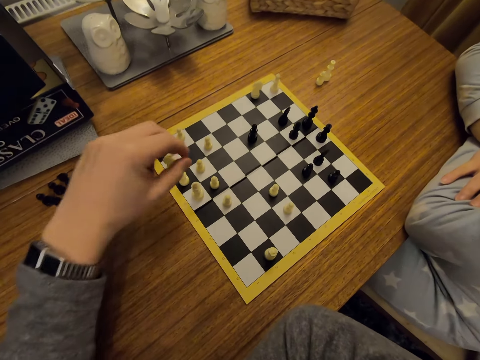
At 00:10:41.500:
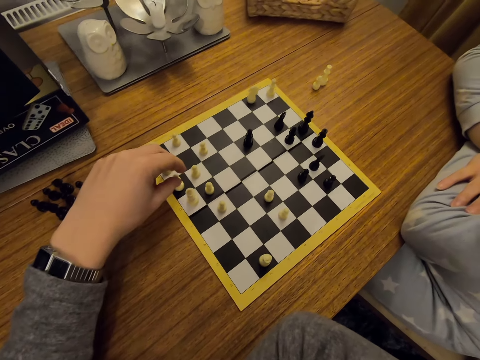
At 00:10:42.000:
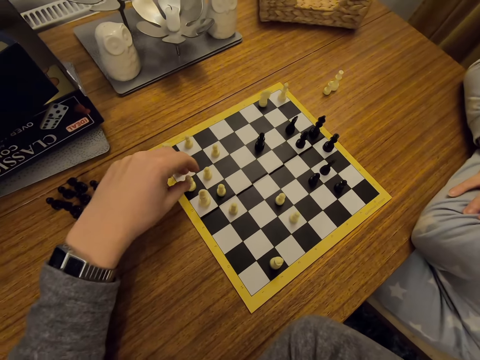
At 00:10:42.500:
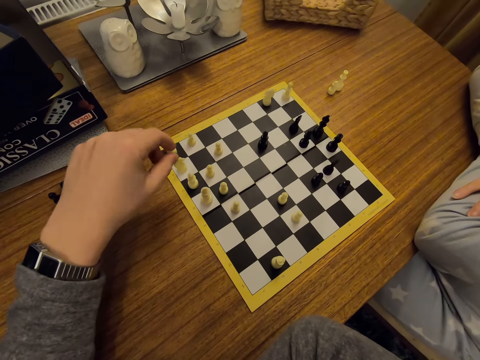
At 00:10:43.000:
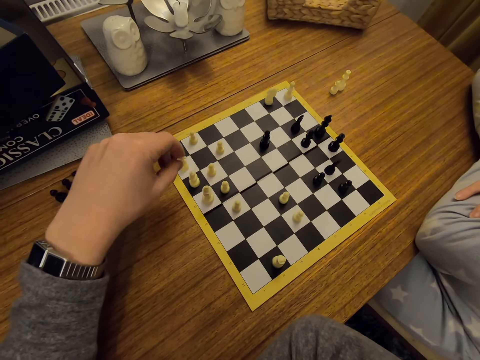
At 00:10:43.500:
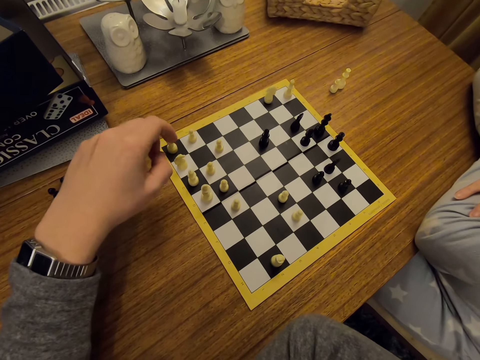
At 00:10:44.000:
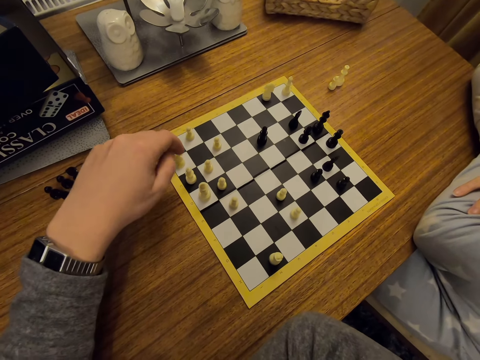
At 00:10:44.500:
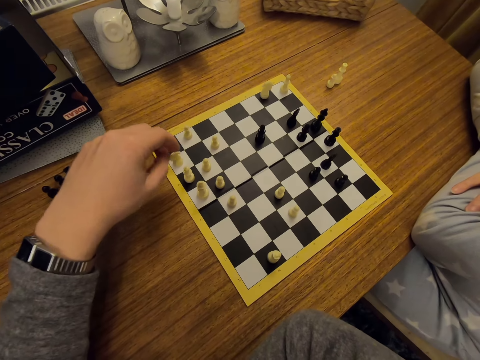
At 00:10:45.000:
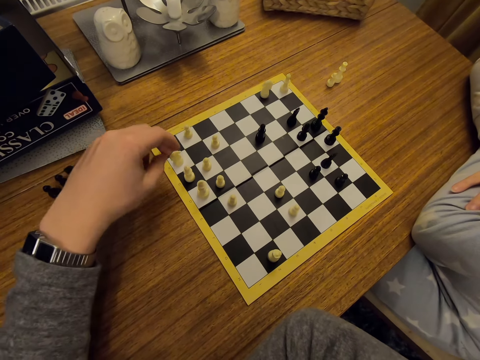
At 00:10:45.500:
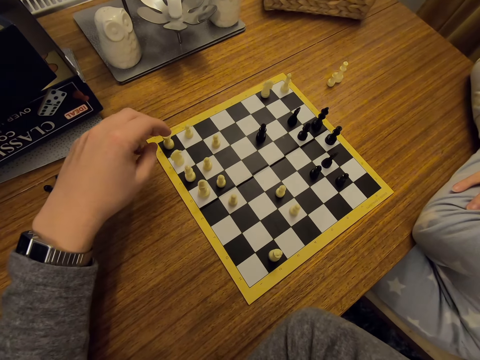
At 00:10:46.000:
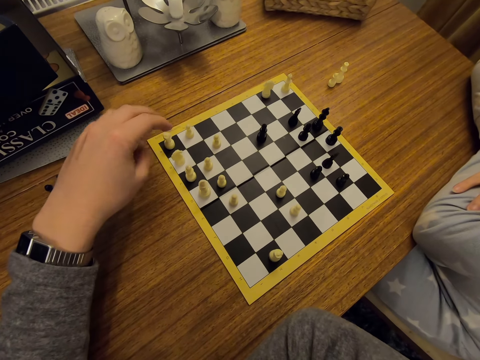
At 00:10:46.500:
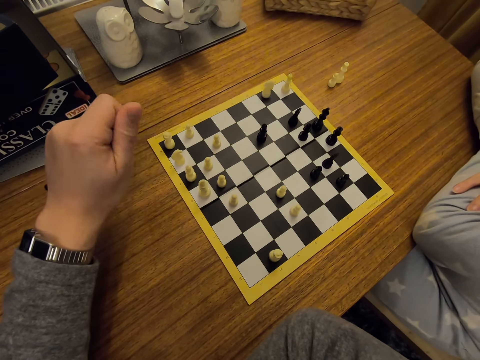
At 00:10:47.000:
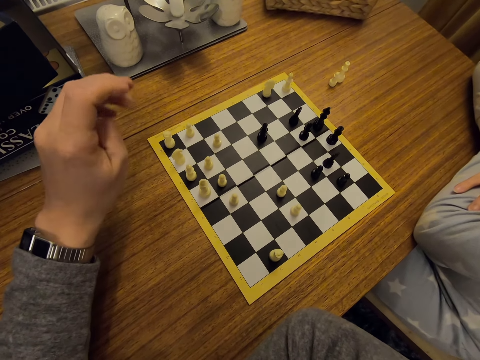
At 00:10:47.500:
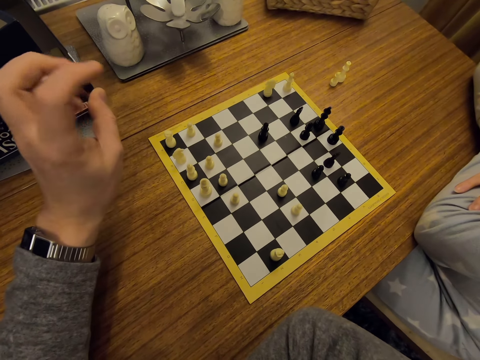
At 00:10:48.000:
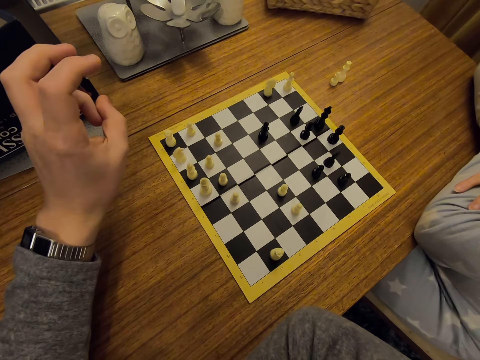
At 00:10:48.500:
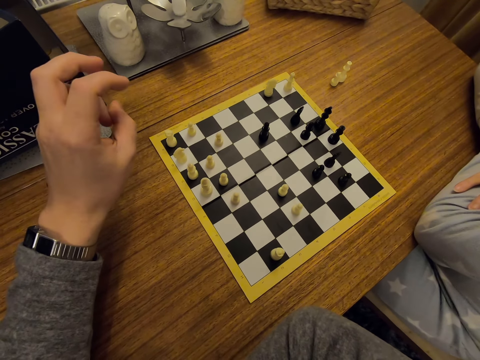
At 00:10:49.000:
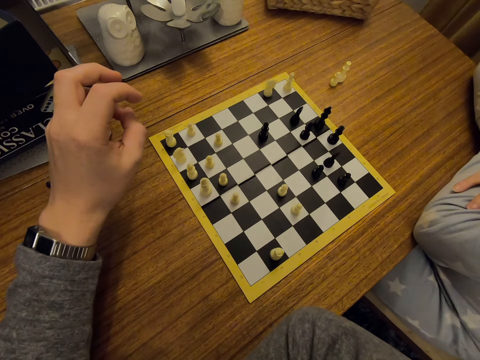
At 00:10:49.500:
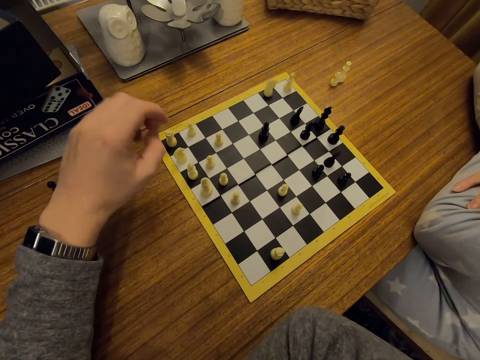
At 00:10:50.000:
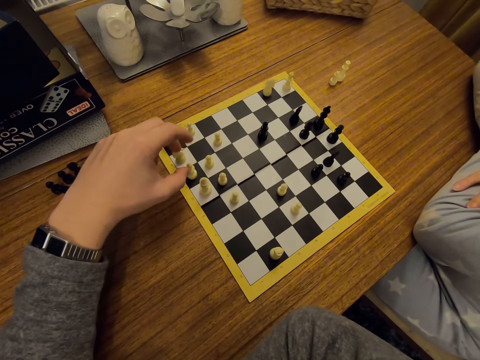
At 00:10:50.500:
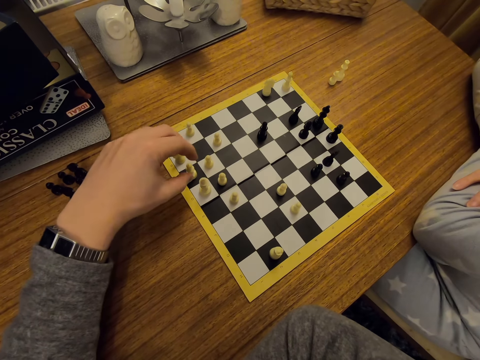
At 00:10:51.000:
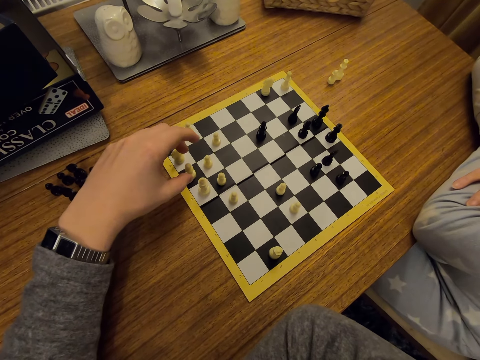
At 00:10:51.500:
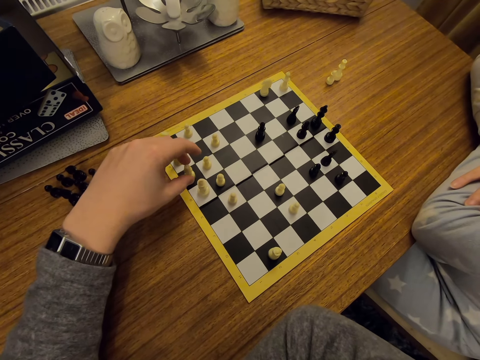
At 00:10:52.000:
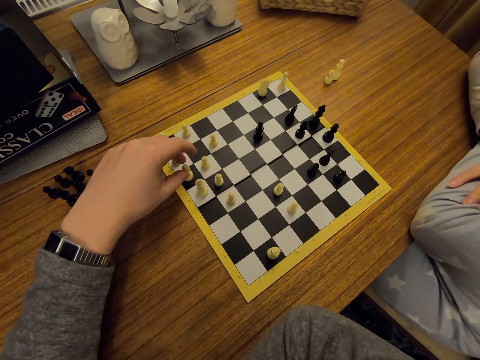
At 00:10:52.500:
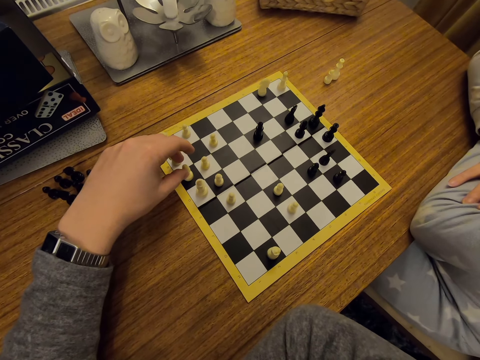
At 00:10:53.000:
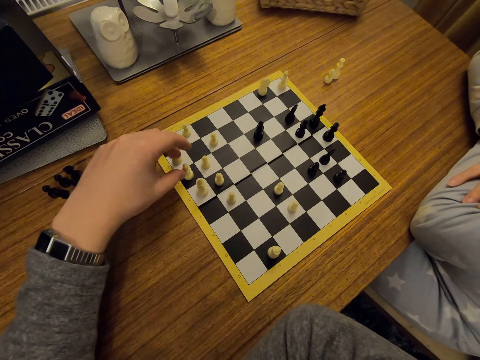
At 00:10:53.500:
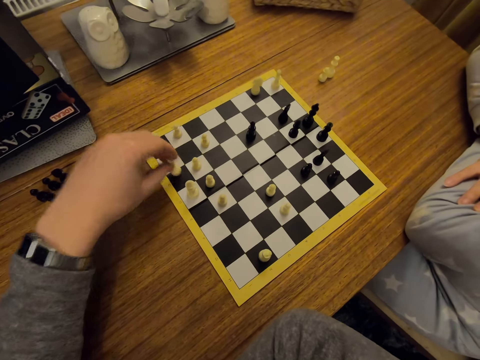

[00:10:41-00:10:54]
The camera wearer touches a chess piece on the board. They straighten fingers on the left hand. They move the chess piece on the board.

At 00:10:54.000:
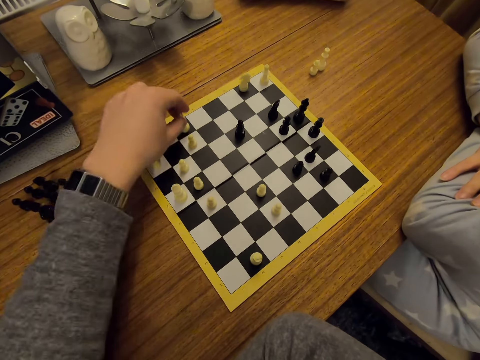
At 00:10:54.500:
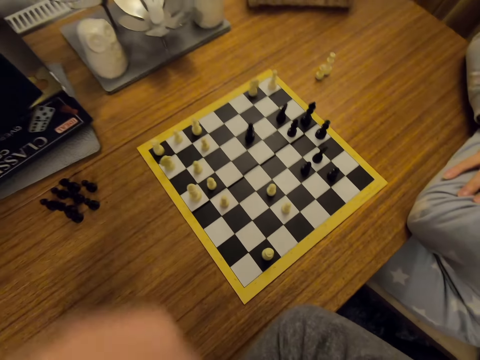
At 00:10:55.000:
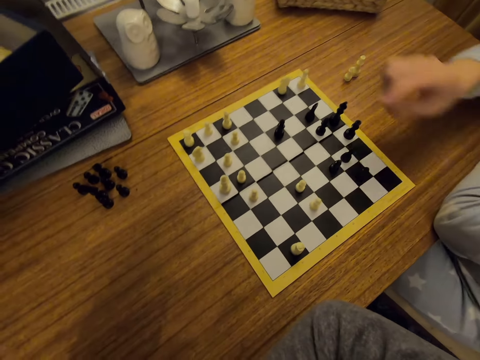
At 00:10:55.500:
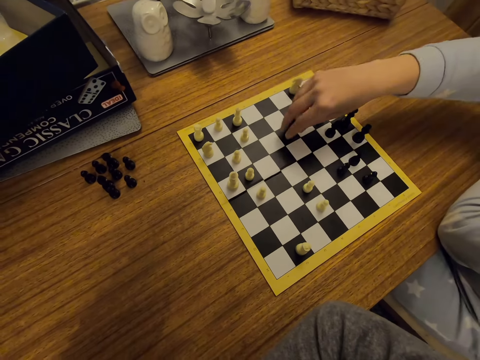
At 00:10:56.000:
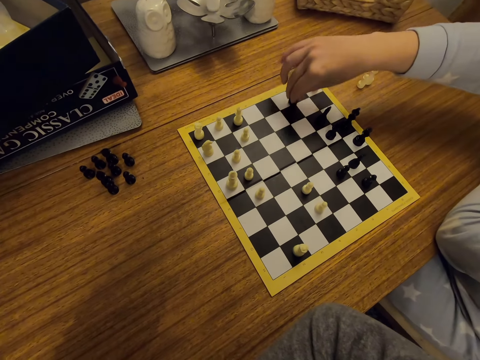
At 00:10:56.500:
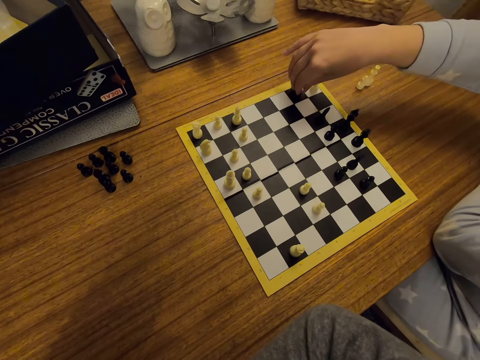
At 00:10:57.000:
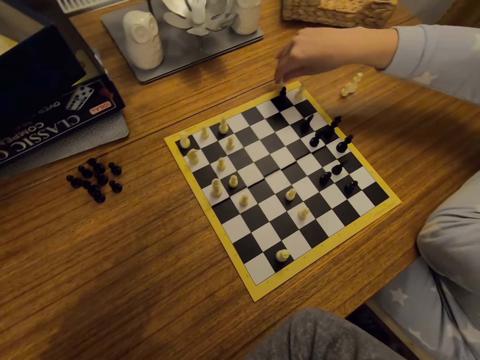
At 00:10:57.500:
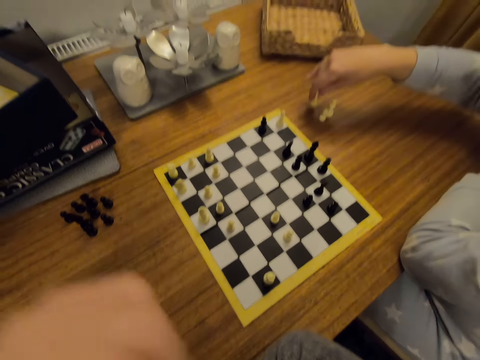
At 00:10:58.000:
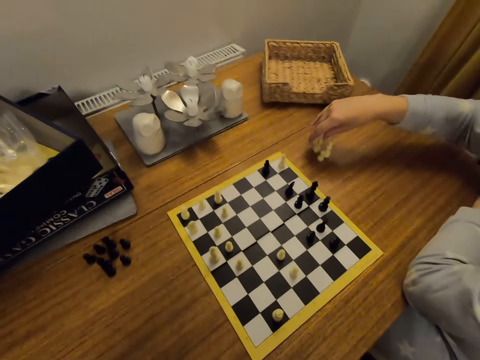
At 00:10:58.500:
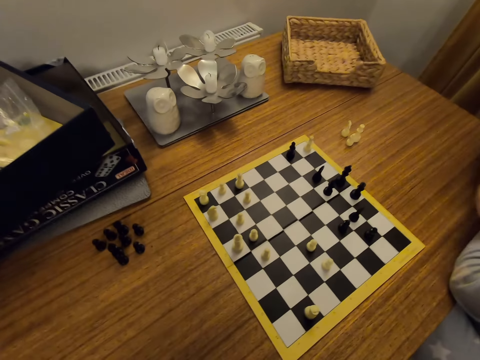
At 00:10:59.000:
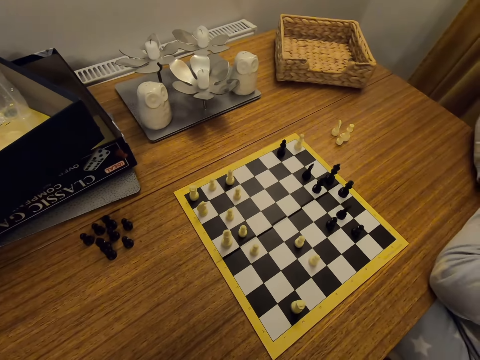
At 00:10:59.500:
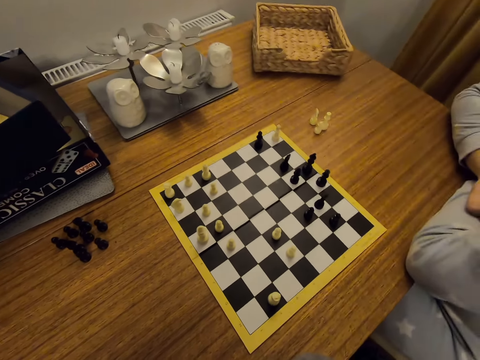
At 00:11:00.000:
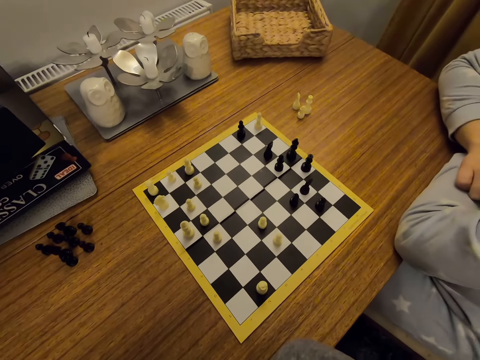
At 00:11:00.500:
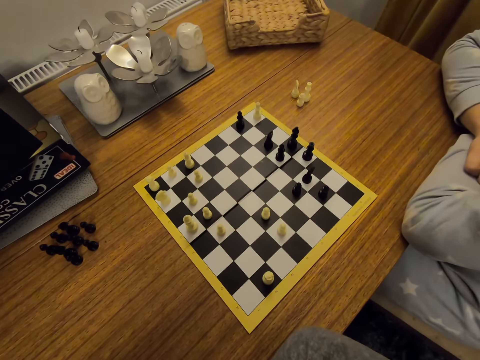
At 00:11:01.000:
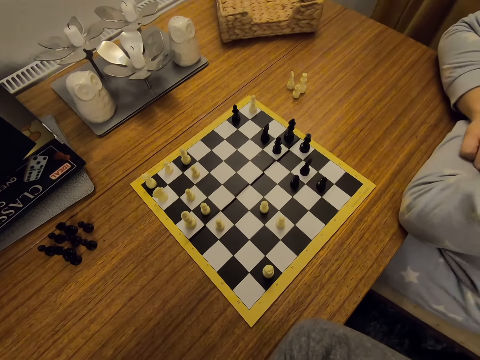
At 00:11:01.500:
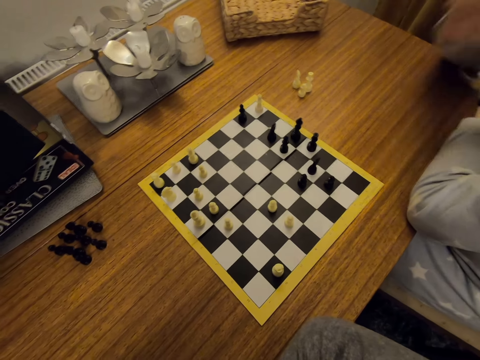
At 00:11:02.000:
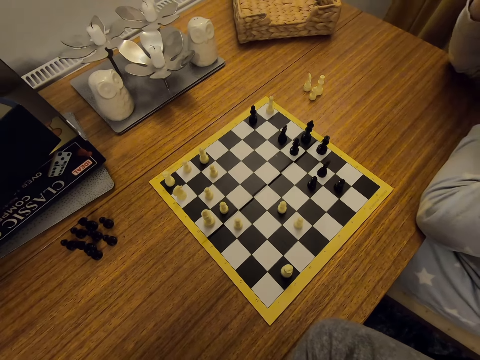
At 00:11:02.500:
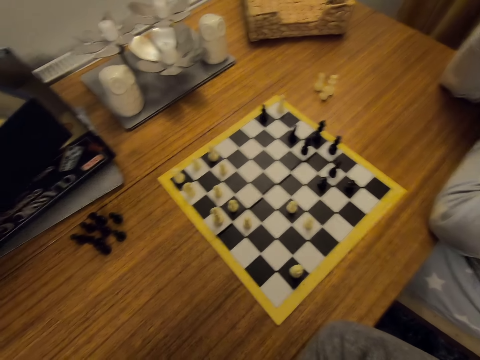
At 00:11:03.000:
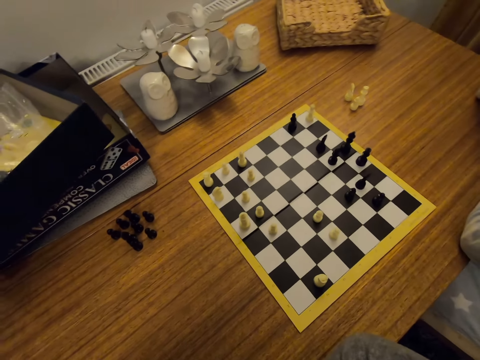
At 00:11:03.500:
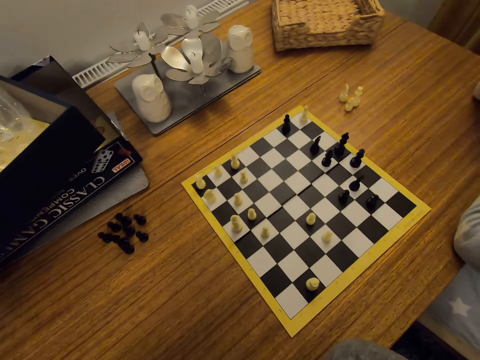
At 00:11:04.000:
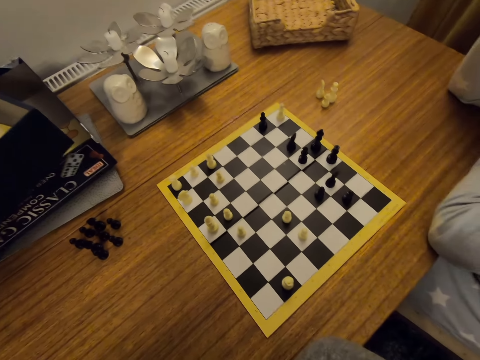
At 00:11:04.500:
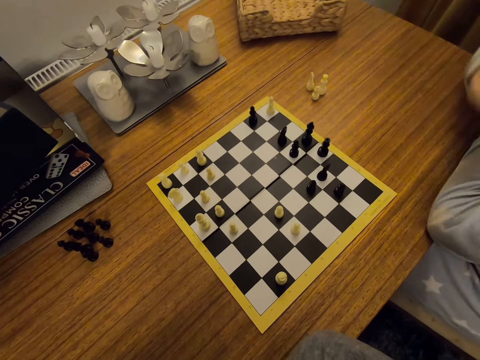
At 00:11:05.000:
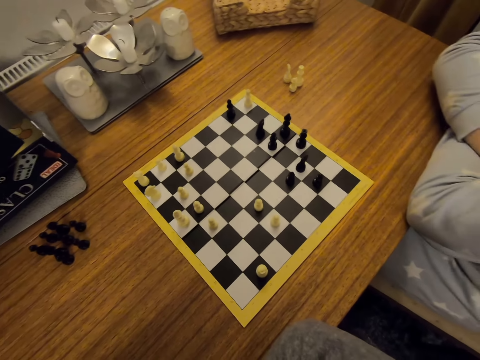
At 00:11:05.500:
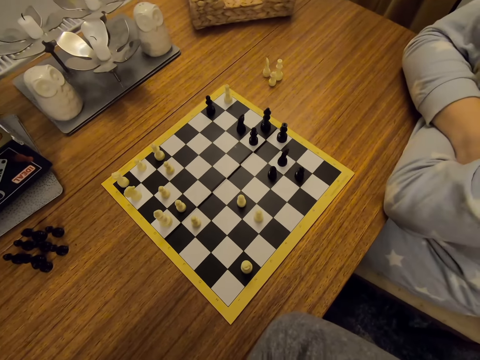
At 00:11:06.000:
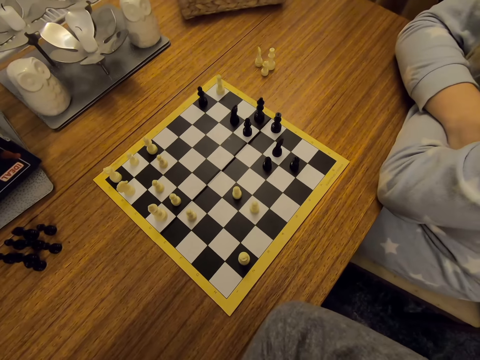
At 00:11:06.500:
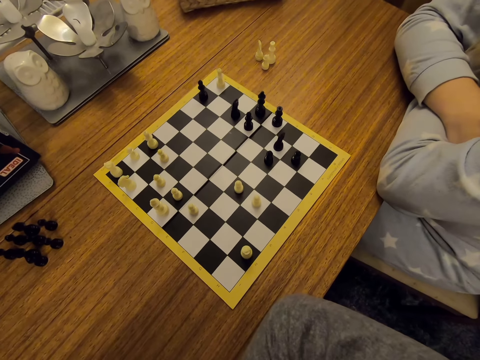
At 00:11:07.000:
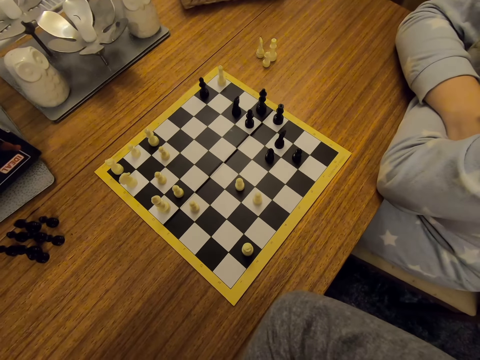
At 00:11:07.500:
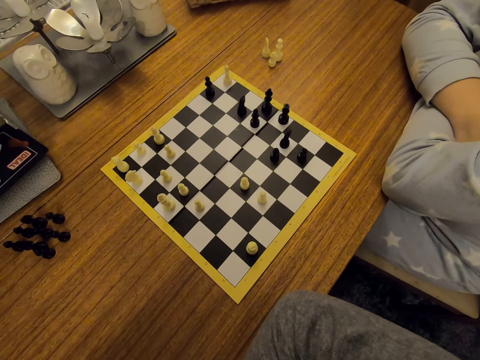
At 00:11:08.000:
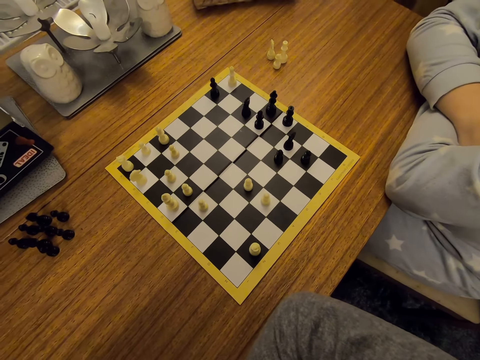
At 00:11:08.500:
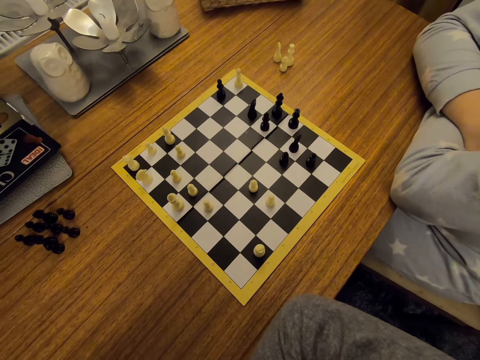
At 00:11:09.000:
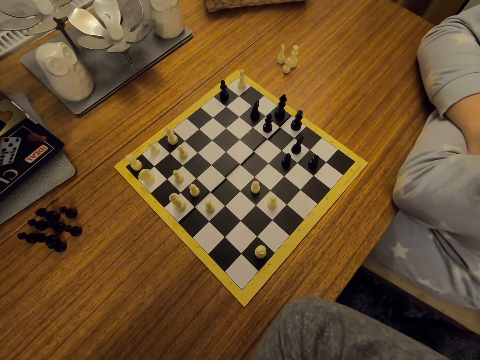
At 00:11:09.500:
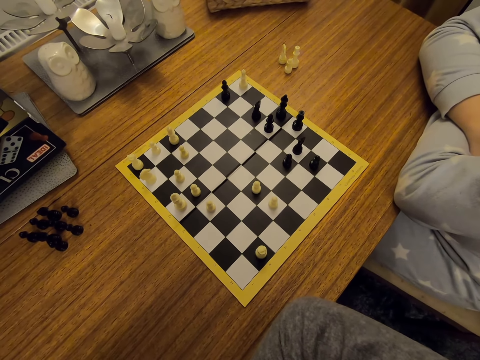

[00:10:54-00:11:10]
The camera wearer plays chess. They put a hand on the table. A person moves a chess piece on the board. The person plays chess. The person picks a chess piece on the chess chart. The camera wearer sways a hand. The person puts the chess piece on the table. The person folds hands. The person touches the face. The person folds hands.
